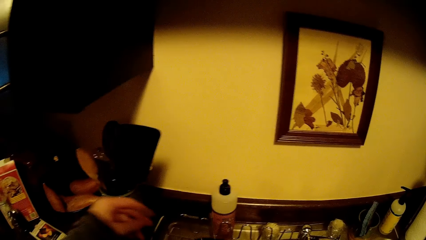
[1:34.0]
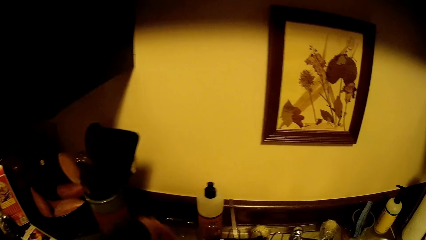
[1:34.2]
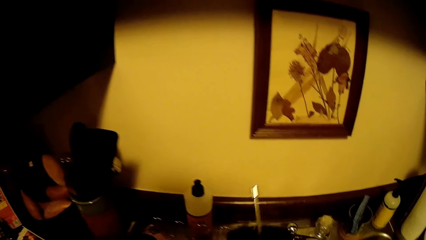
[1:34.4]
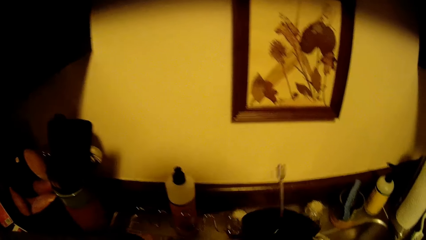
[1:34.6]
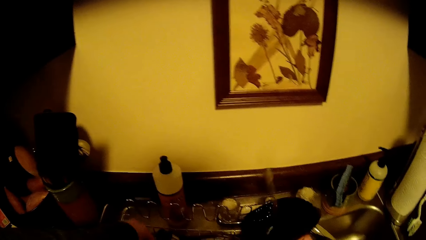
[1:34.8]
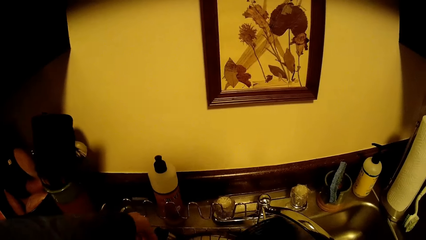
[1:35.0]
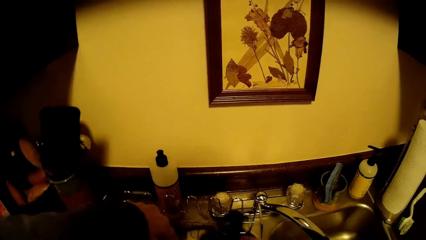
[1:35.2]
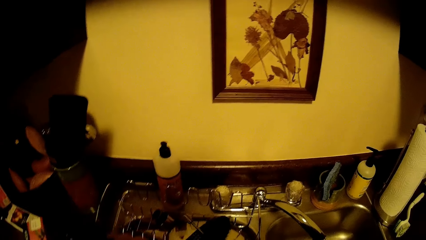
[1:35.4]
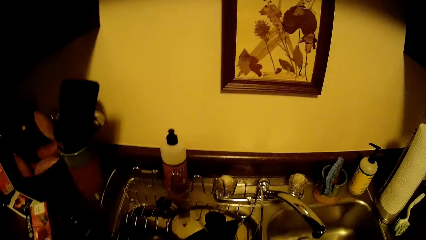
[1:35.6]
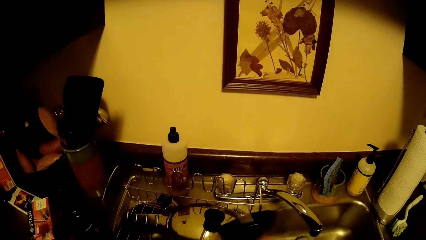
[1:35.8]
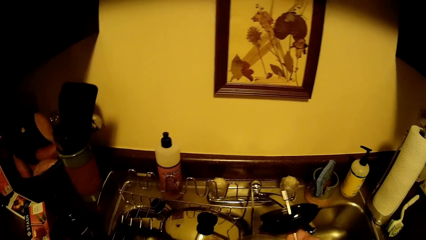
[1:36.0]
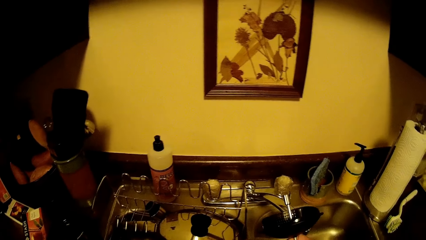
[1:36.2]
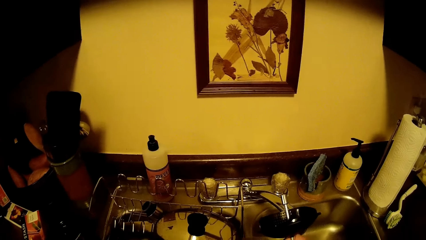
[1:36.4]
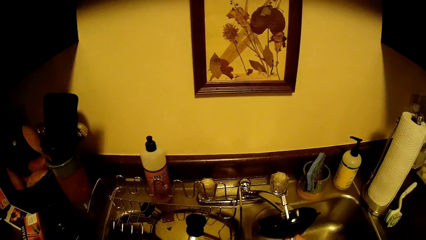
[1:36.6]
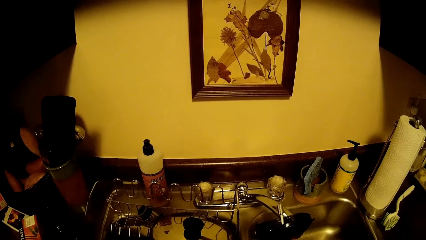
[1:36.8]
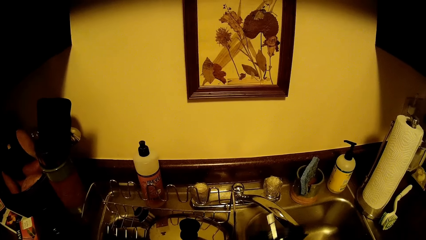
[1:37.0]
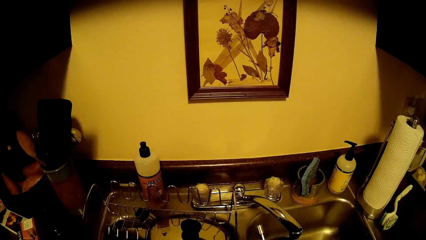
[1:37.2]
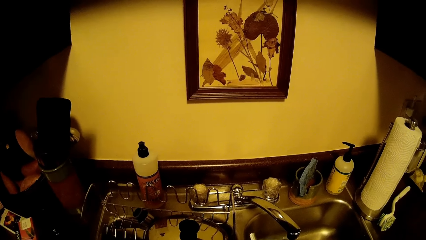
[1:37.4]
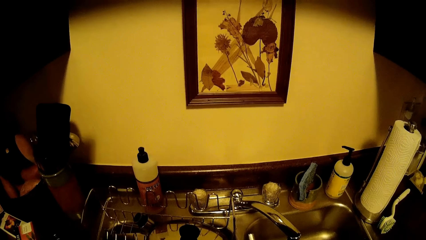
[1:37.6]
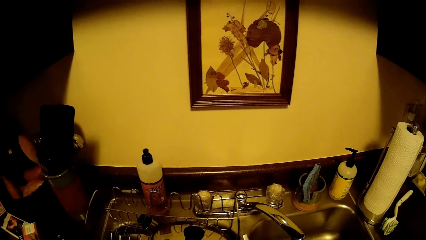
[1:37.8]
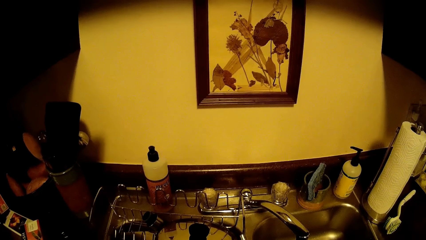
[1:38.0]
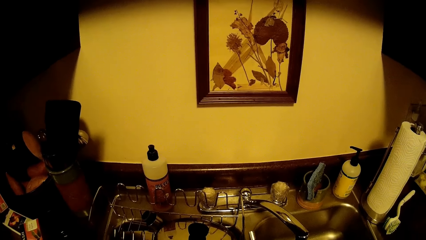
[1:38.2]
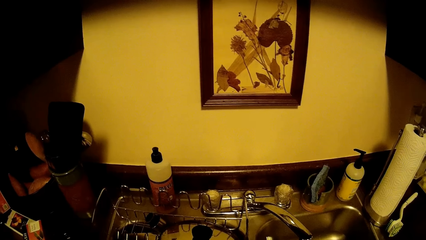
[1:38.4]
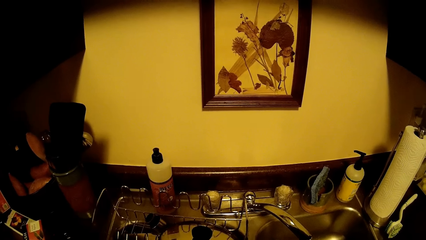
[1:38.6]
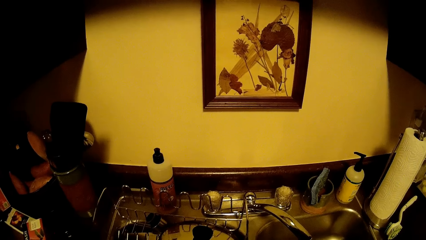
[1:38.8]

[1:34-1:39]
The camera wearer picks up the cover of a blender from the storage rack with her right hand.

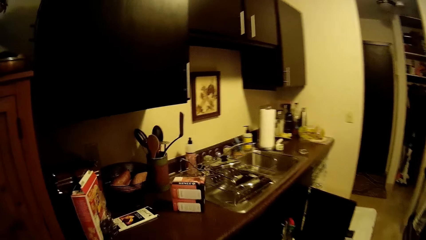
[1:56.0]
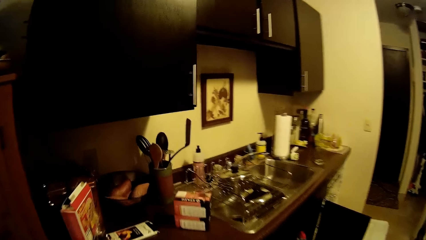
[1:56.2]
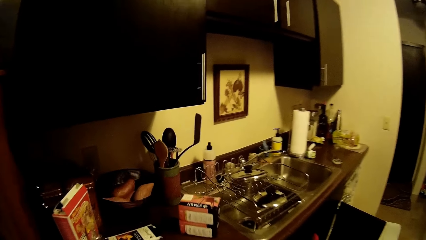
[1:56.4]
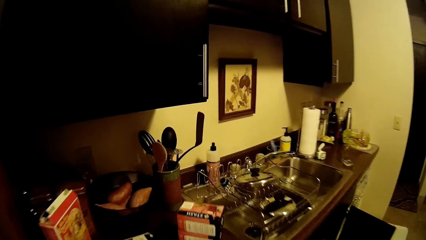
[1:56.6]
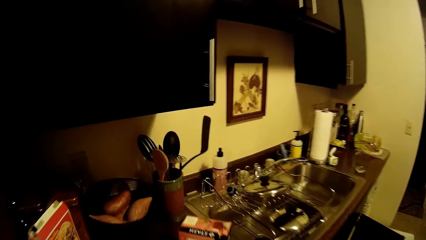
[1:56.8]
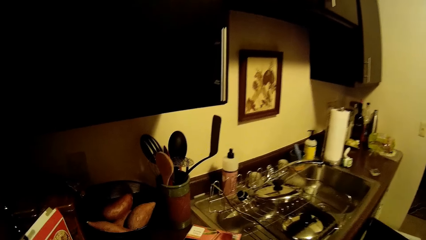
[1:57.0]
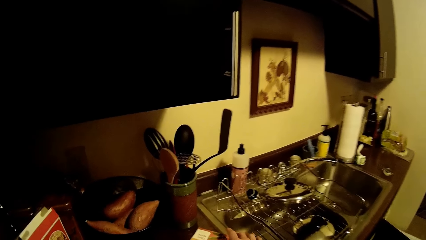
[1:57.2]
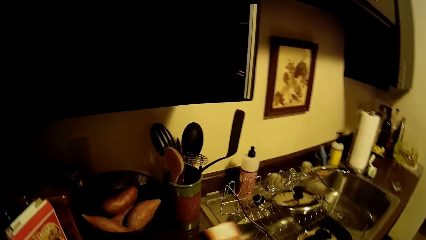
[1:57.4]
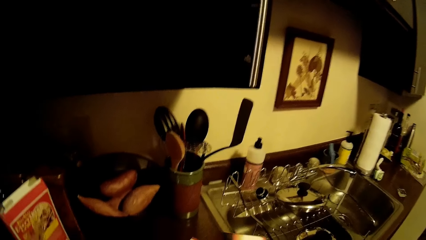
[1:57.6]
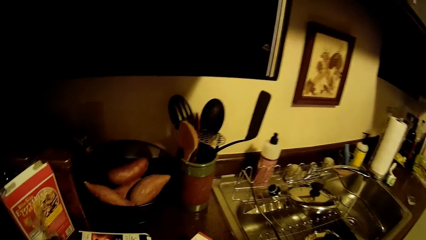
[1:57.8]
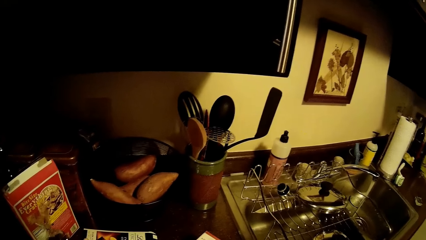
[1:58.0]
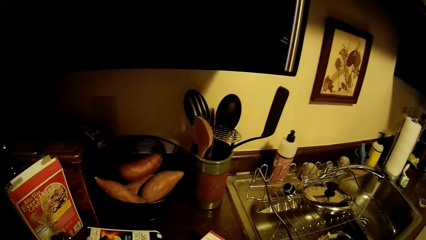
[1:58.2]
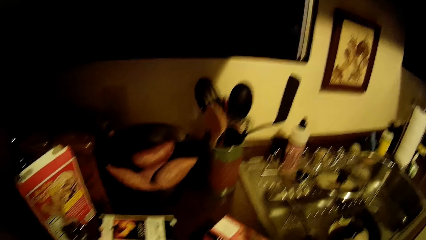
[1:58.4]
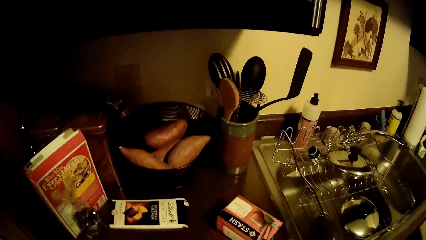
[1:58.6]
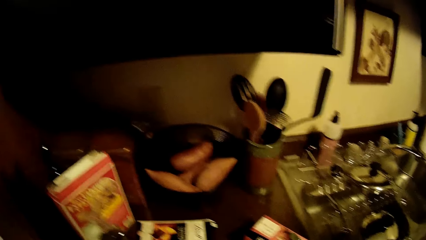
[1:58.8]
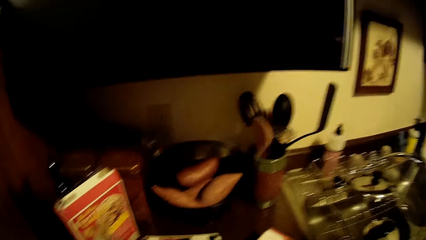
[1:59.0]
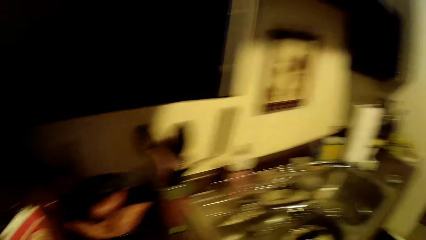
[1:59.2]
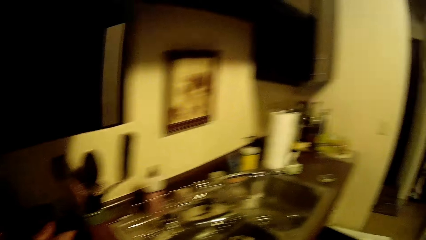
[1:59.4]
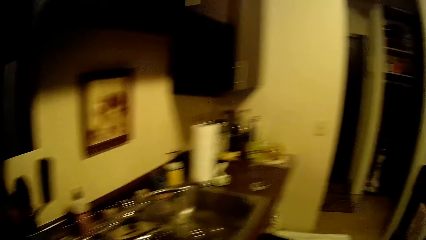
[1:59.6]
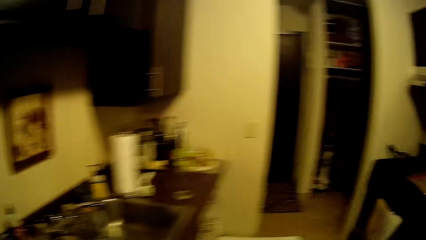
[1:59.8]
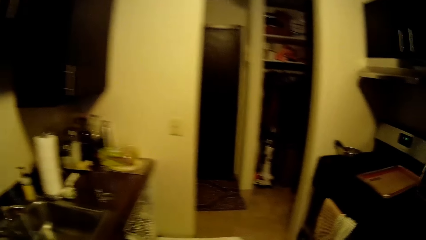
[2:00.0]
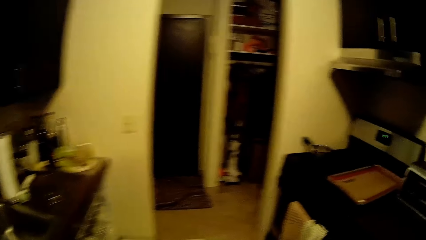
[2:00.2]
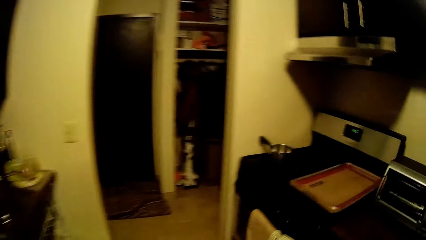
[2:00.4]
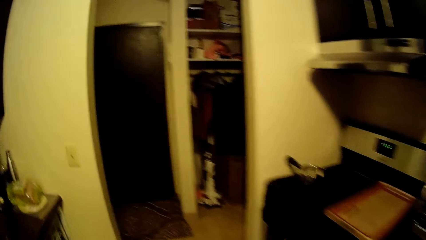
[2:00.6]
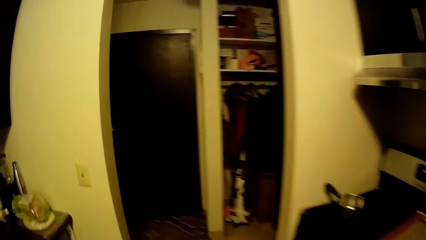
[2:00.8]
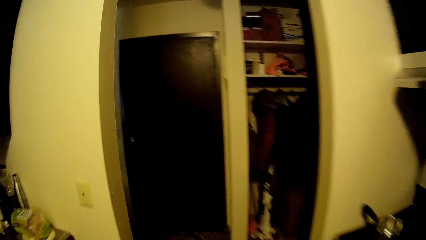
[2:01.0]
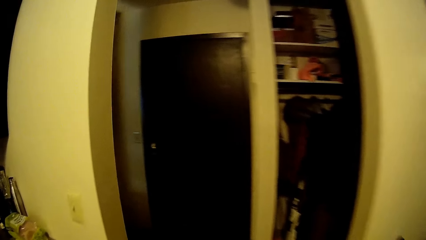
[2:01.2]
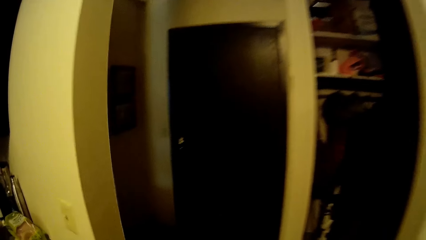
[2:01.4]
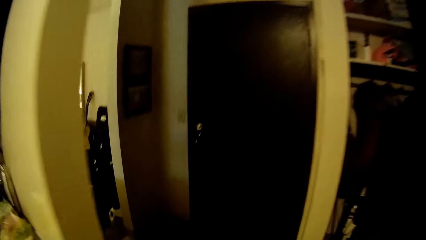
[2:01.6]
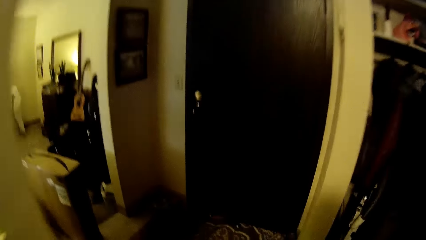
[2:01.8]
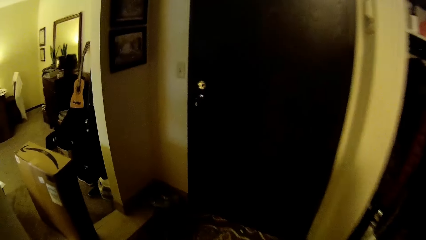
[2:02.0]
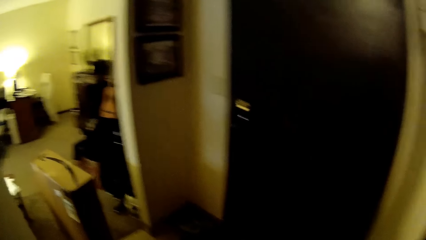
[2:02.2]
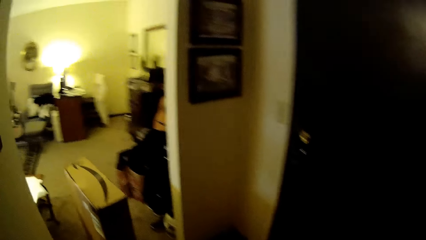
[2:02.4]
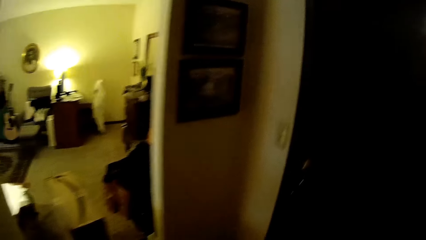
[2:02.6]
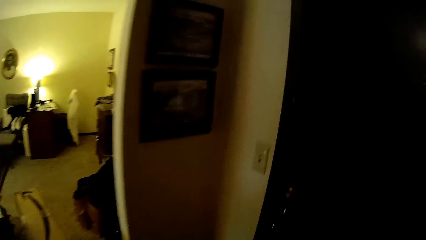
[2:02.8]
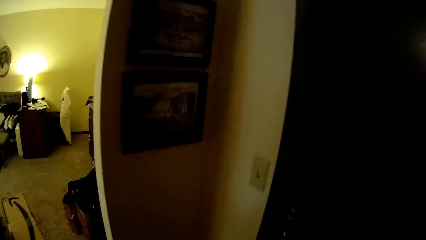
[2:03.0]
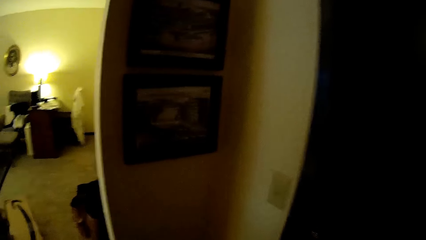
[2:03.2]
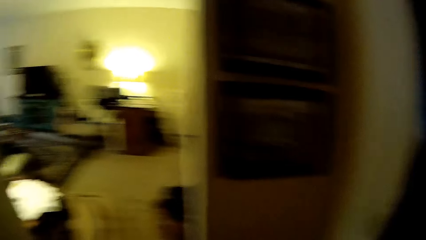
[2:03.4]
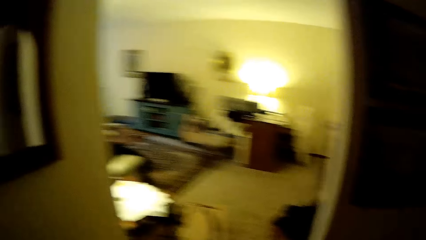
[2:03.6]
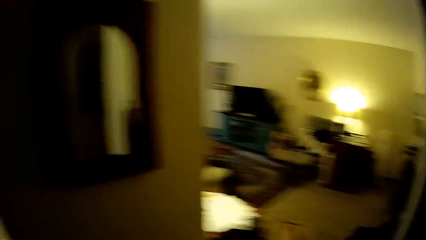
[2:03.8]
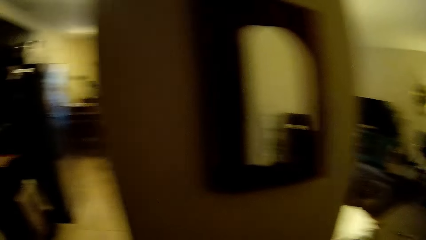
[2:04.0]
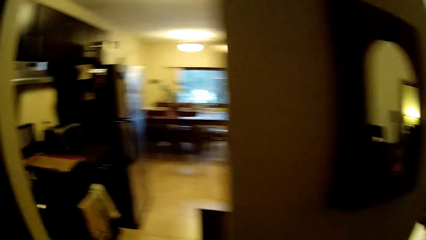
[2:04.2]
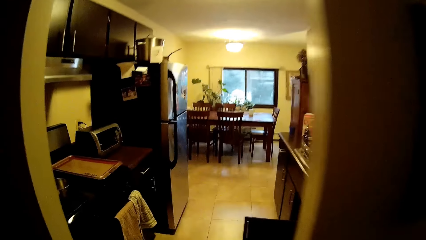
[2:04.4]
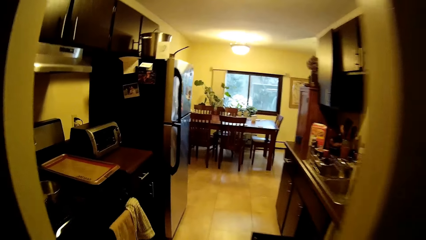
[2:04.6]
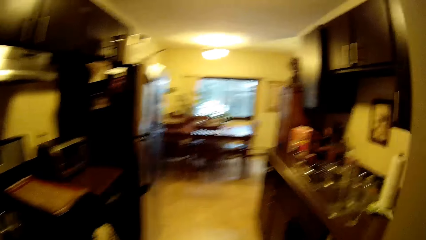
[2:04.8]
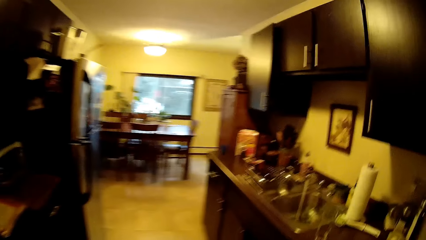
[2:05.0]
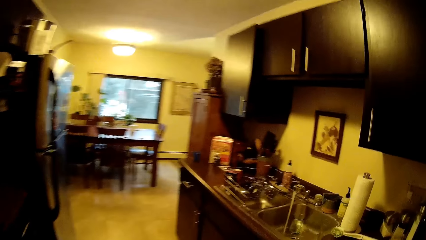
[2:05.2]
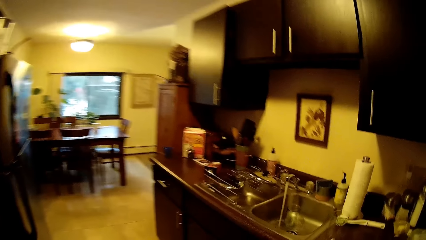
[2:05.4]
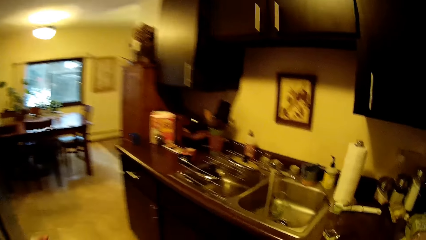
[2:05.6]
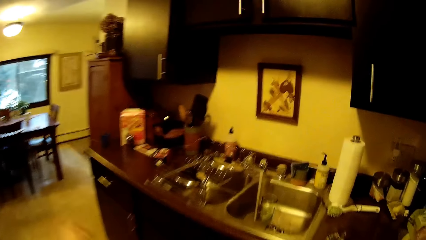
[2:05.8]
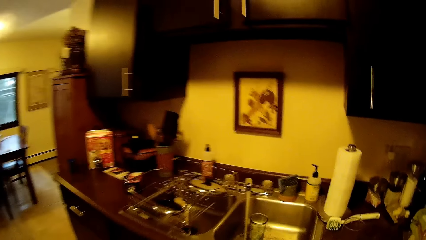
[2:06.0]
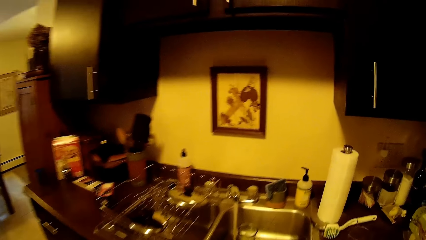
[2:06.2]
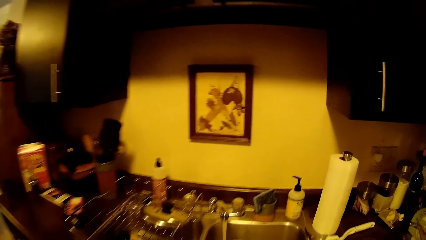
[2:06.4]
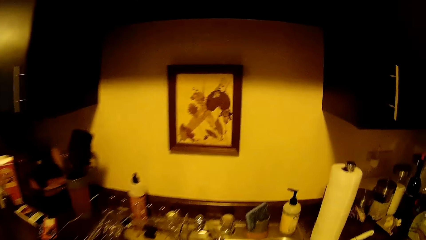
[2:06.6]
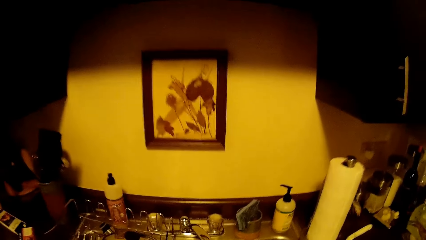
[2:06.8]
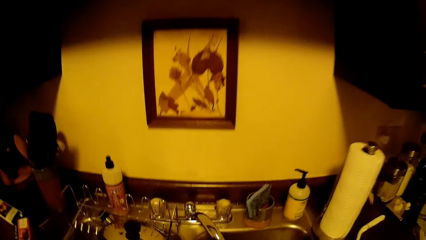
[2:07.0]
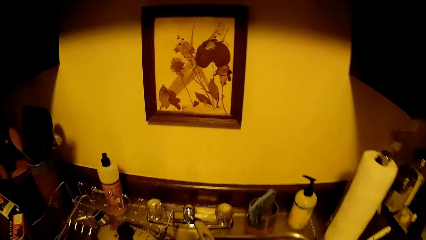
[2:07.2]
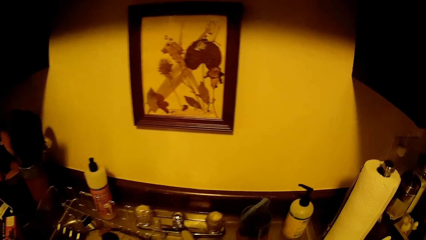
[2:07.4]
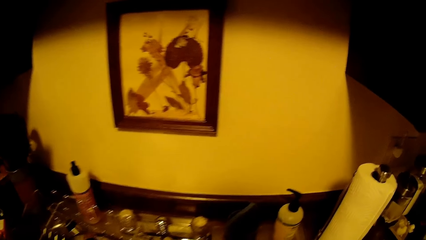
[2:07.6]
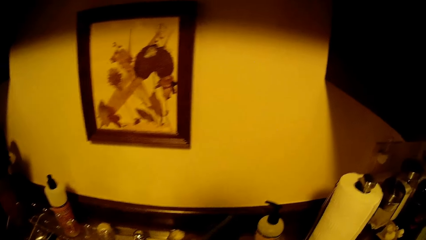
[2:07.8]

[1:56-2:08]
The camera wearer picks up the food packet from the counter top with her right hand. She holds the box.
